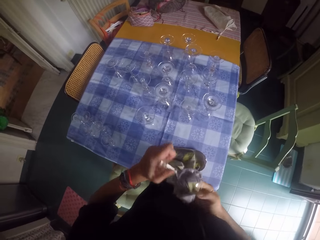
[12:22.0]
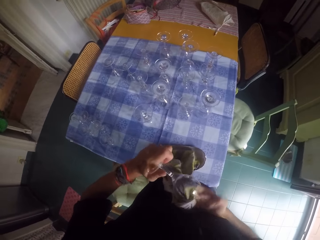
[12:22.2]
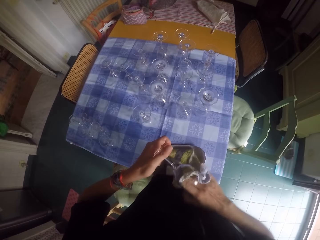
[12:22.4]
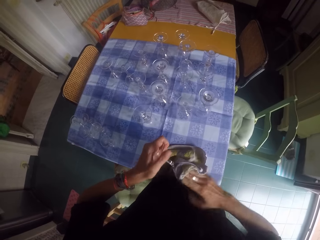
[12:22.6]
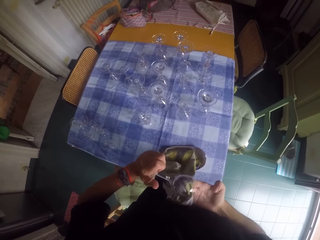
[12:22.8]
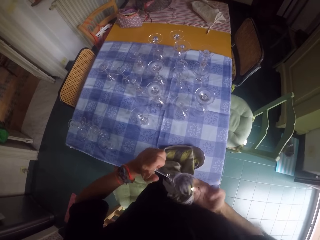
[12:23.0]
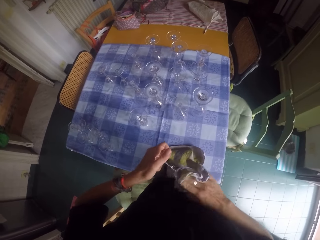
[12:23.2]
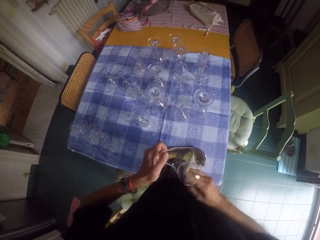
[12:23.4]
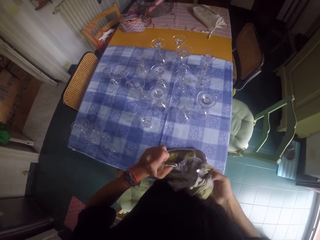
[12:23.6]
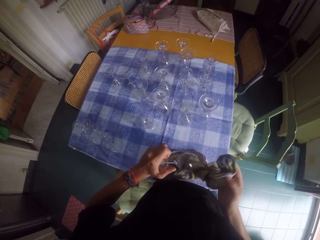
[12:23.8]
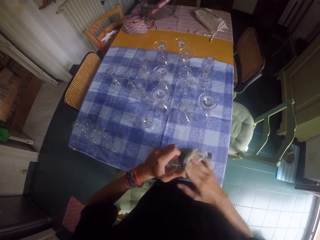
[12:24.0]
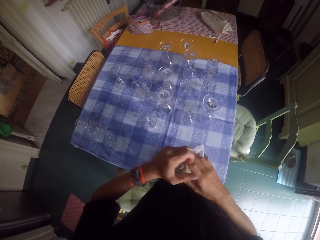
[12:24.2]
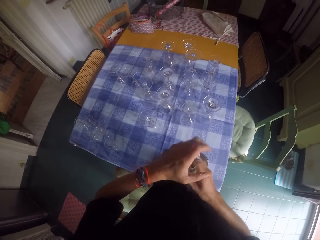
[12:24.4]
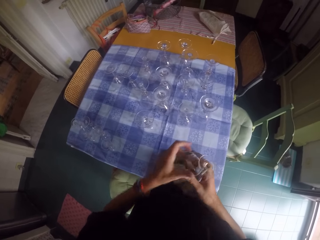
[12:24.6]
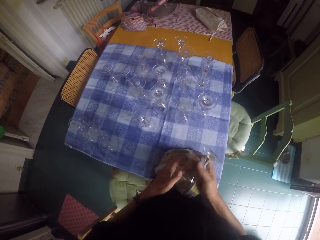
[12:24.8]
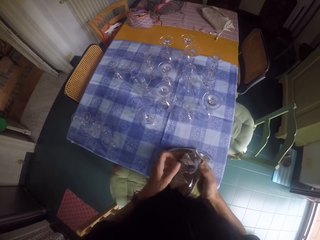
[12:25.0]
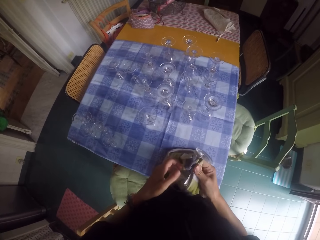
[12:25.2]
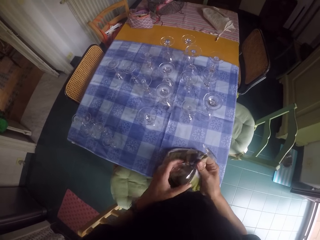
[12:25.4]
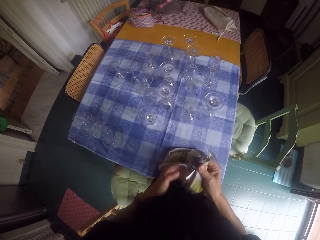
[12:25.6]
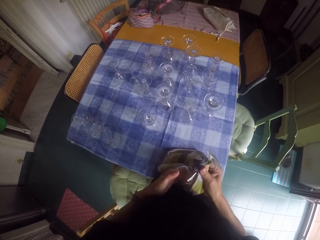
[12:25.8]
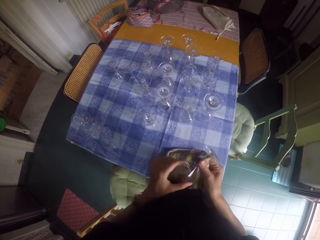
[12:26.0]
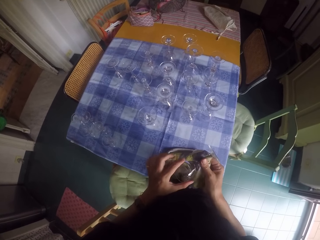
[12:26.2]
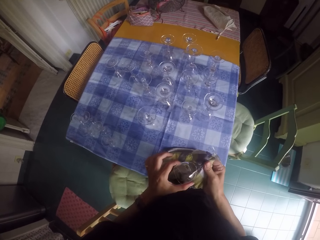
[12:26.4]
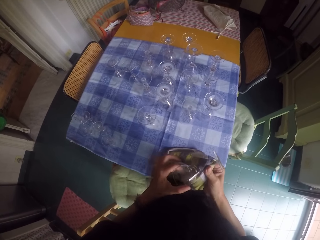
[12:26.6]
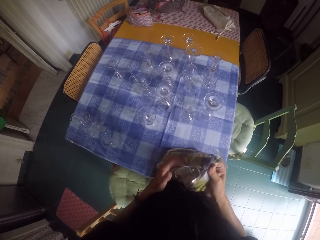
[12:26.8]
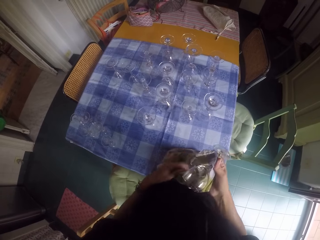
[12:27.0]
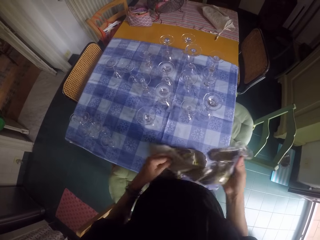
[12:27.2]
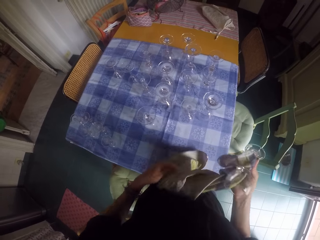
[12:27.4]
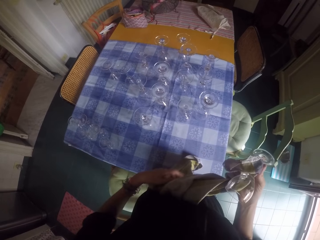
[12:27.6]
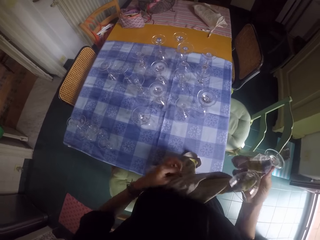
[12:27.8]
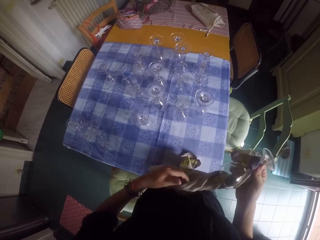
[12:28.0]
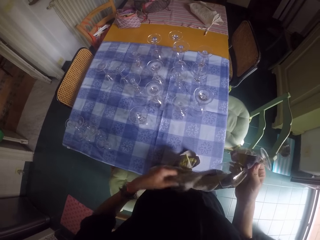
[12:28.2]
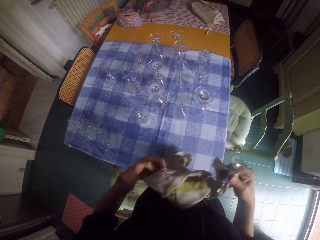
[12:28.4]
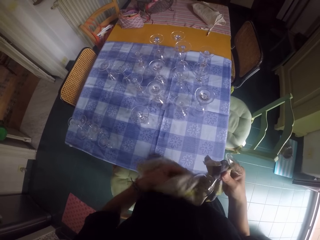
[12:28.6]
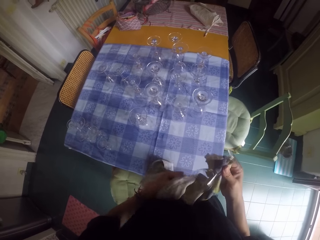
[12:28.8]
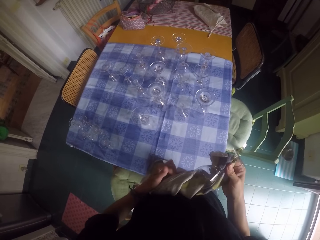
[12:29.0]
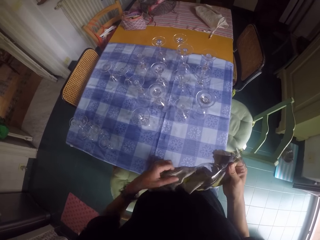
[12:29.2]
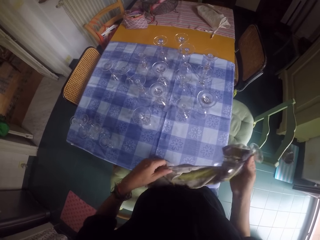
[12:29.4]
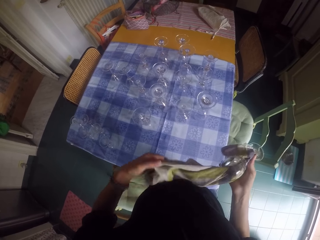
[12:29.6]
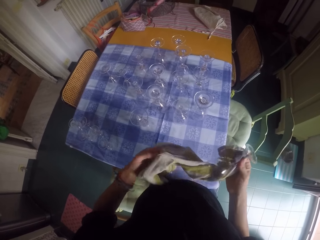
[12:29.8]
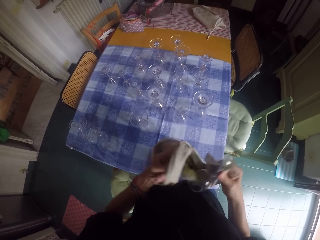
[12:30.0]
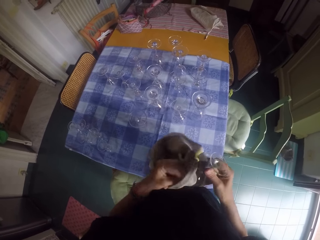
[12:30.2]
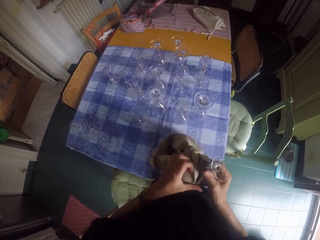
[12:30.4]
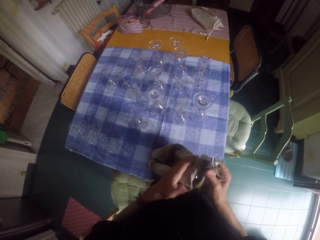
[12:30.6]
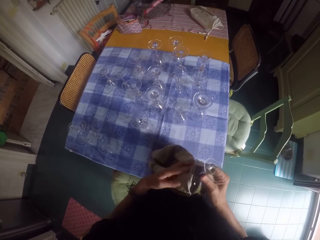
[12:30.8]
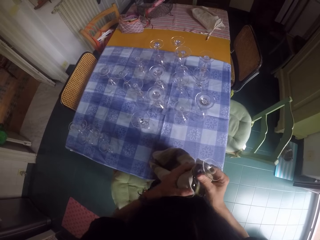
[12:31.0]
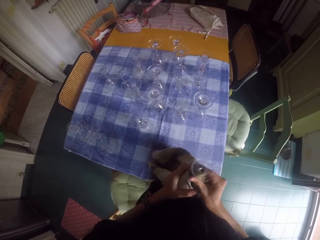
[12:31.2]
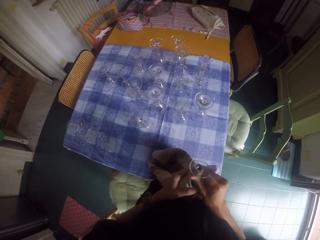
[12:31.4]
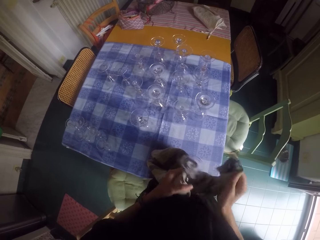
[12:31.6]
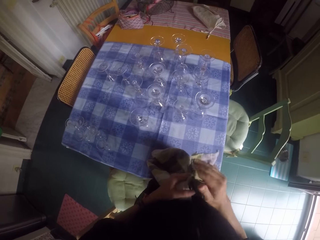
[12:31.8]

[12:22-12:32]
The camera wearer wipes a wine glass with a glass towel.

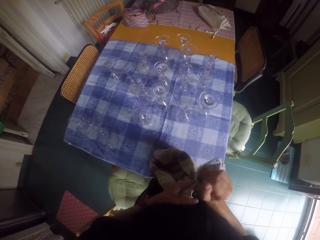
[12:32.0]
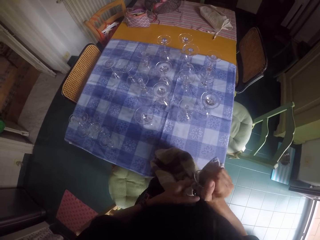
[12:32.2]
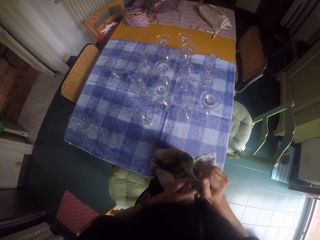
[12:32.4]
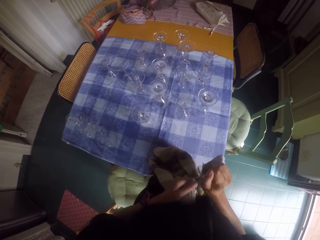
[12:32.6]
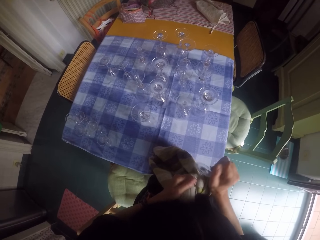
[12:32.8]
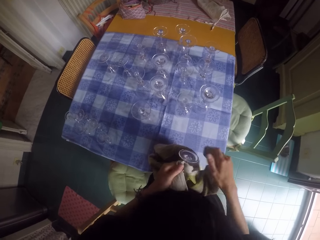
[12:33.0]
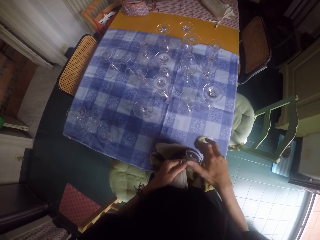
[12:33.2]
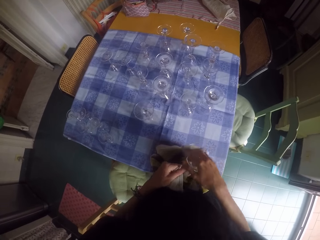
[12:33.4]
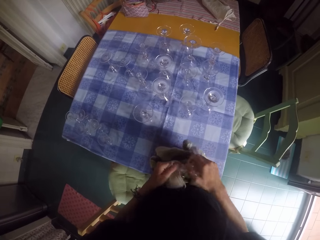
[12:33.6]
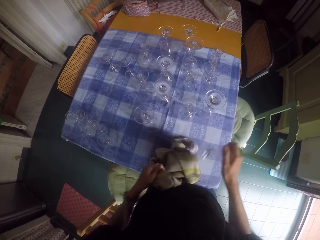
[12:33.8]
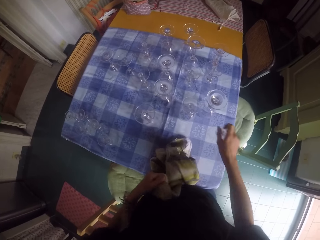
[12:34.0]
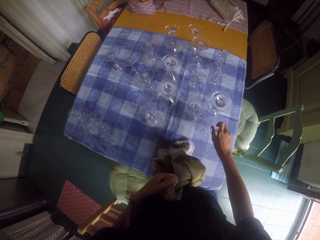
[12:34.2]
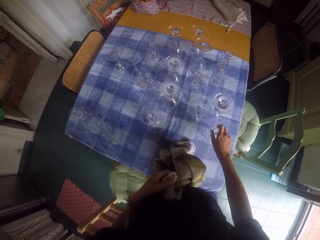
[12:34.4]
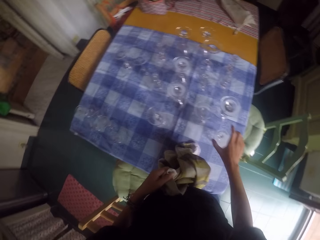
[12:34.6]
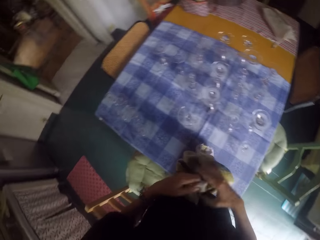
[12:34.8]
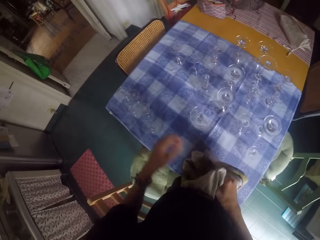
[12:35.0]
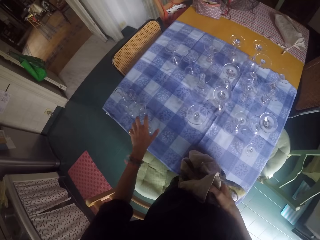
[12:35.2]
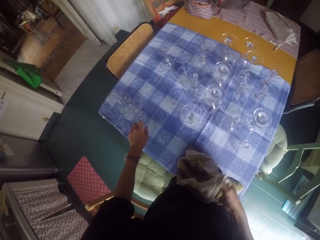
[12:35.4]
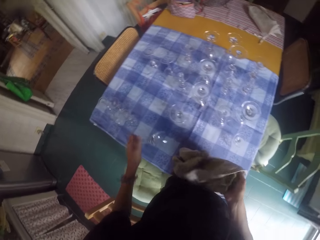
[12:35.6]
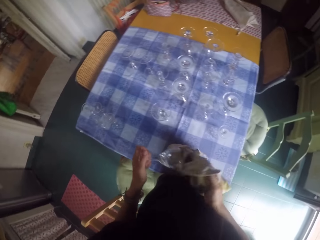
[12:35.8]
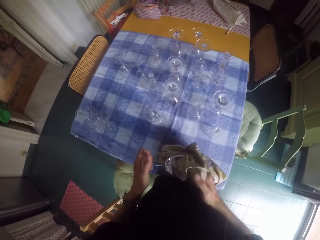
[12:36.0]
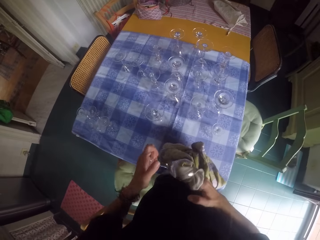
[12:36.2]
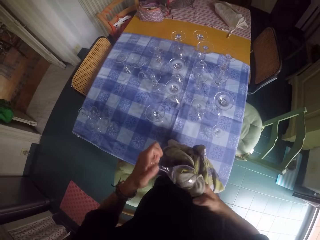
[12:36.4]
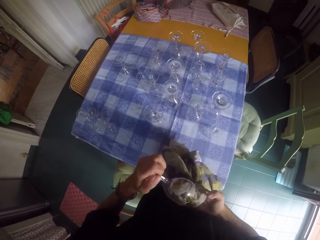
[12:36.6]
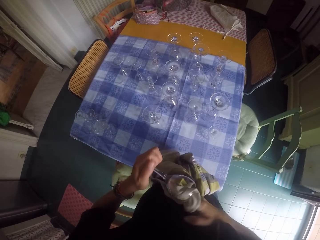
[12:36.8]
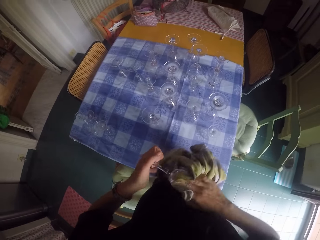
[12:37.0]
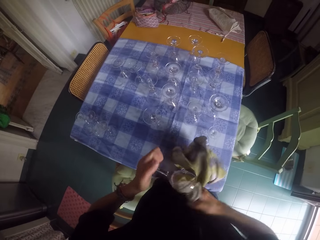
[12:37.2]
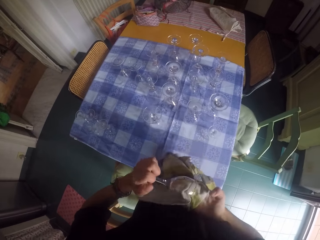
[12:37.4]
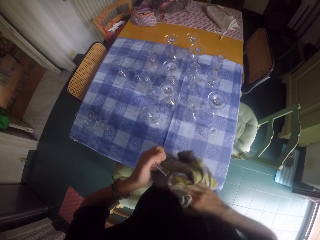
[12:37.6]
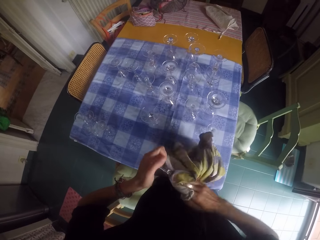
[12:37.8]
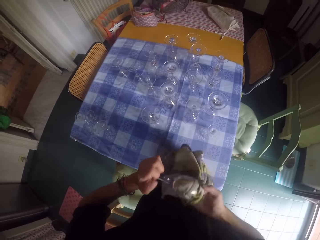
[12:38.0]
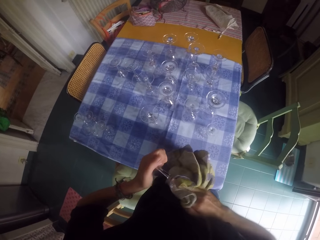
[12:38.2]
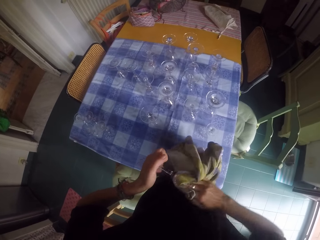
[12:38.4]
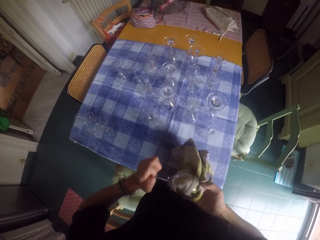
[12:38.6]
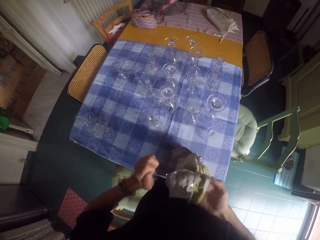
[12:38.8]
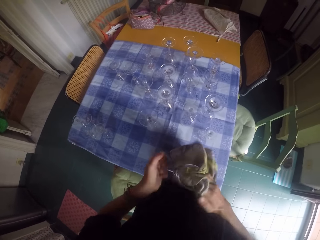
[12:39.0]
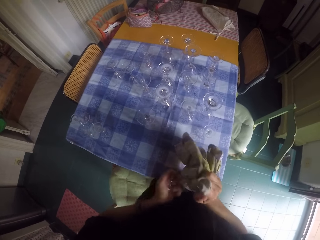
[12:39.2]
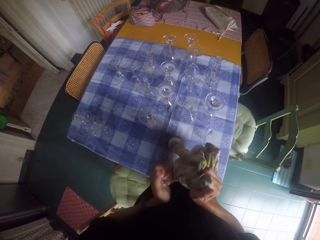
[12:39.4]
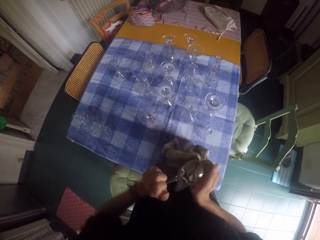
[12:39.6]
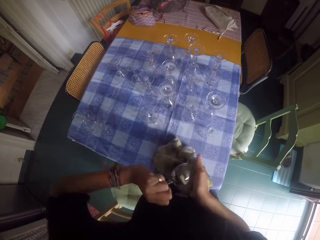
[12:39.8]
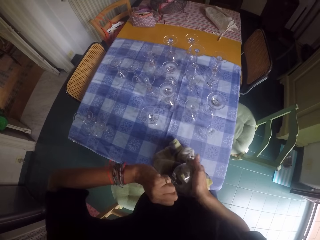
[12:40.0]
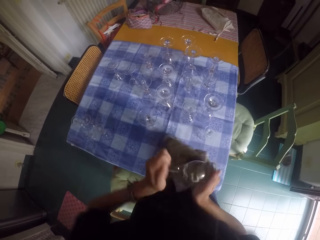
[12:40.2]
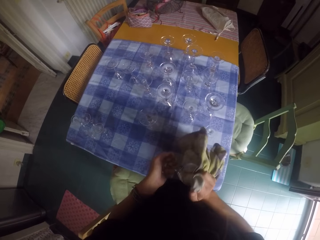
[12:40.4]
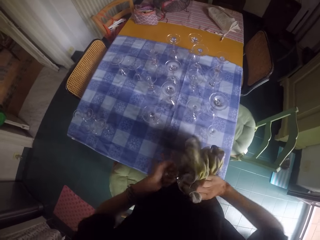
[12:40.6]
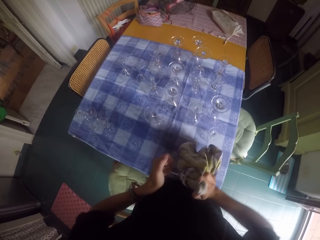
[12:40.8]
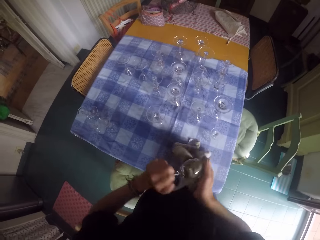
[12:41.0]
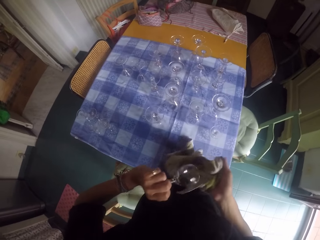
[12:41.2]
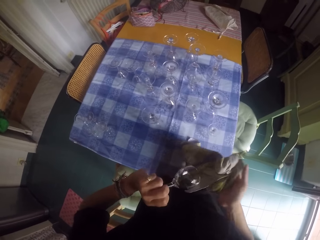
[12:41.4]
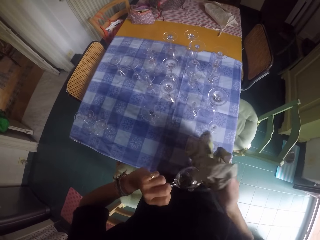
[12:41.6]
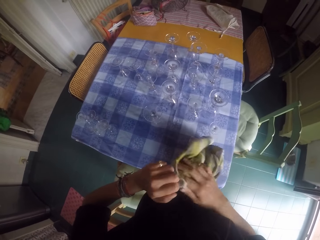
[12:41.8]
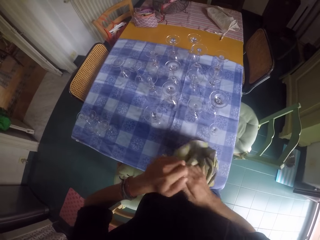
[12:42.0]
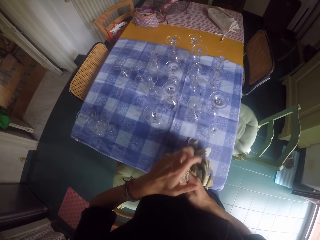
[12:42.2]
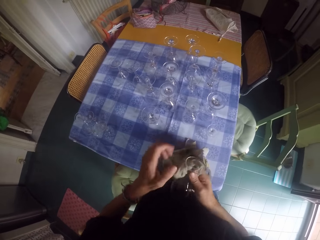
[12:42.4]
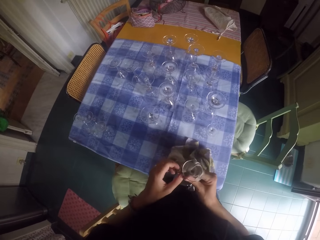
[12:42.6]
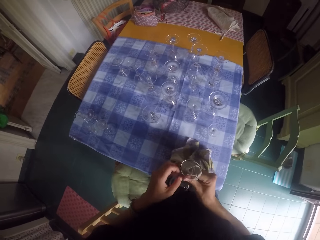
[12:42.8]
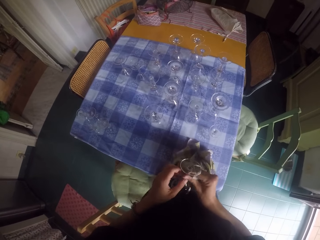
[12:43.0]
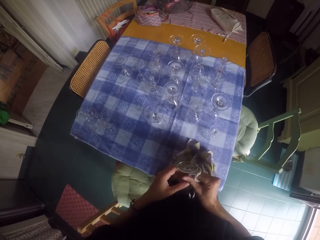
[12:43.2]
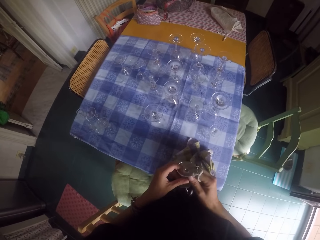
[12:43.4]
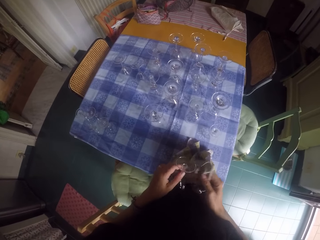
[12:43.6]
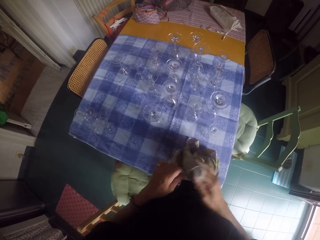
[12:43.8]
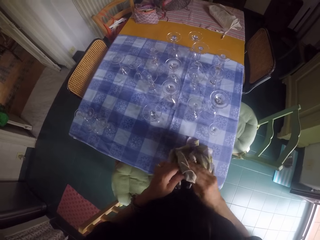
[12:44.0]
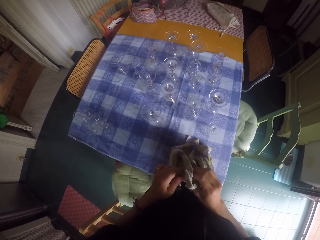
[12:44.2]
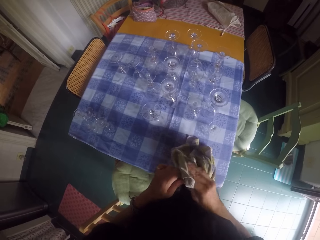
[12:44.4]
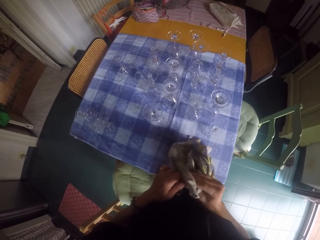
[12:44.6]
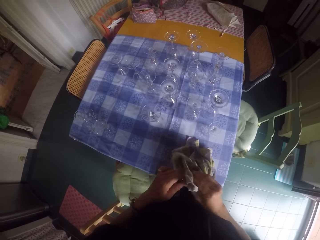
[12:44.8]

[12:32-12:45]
The camera wearer places a wine glass on the table. They pick another wine glass from the table and wipe the wine glass with a glass towel.
